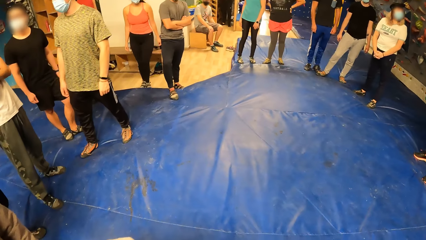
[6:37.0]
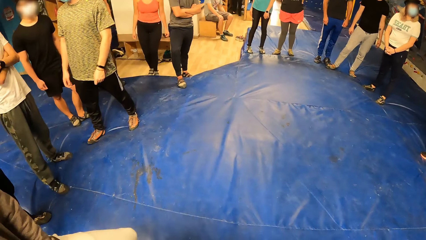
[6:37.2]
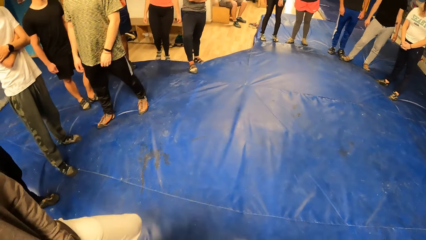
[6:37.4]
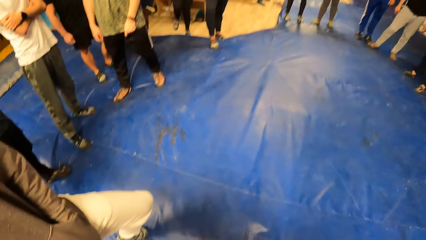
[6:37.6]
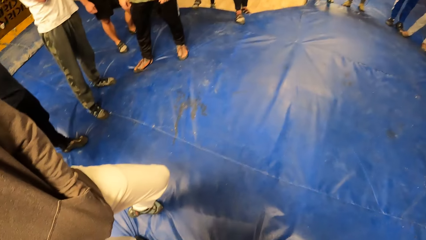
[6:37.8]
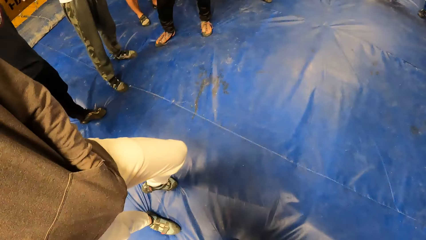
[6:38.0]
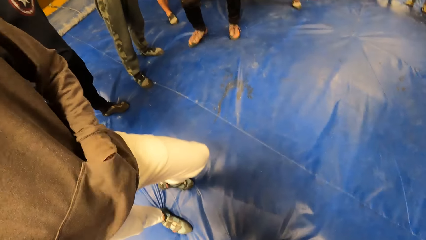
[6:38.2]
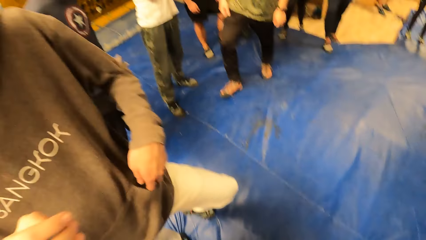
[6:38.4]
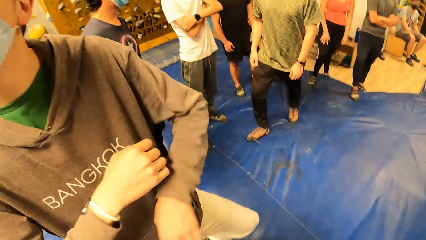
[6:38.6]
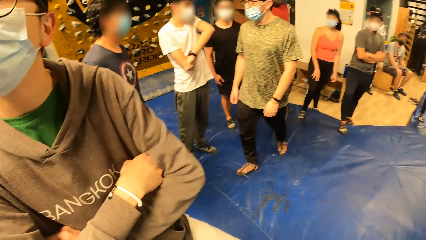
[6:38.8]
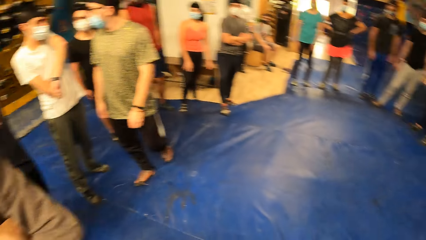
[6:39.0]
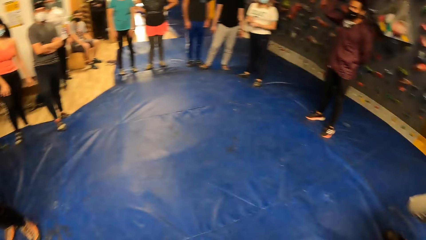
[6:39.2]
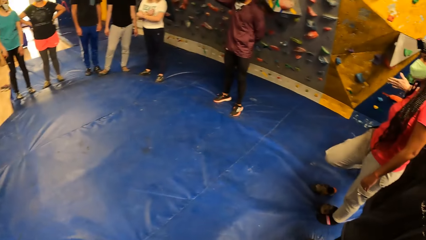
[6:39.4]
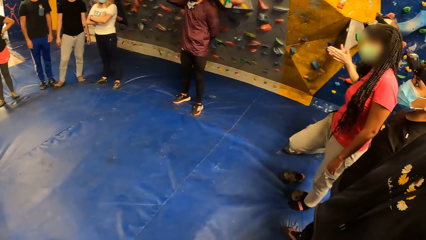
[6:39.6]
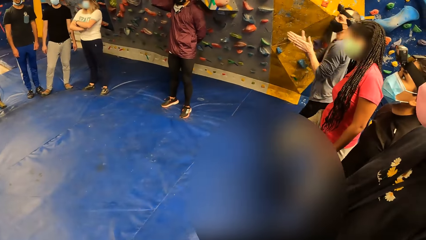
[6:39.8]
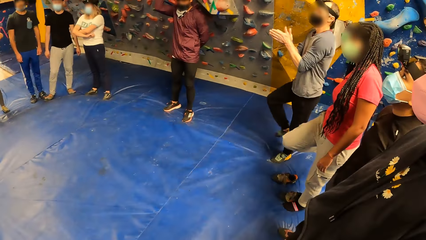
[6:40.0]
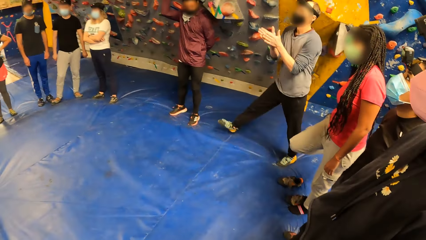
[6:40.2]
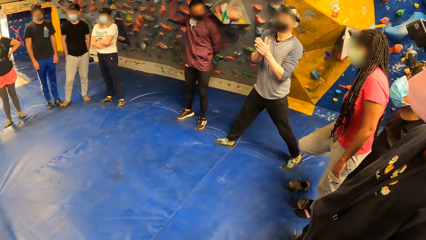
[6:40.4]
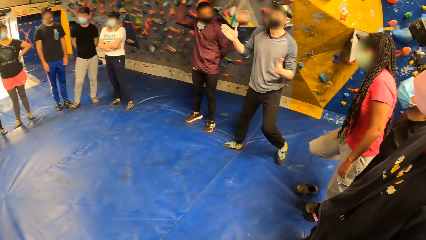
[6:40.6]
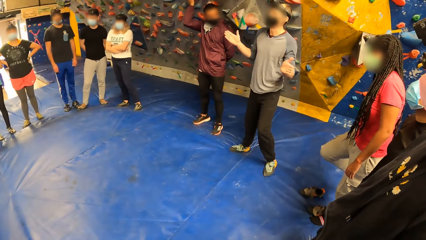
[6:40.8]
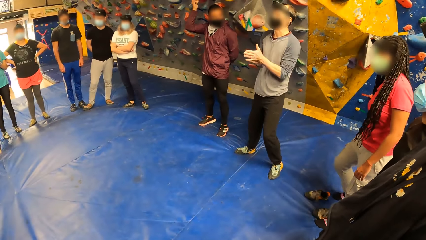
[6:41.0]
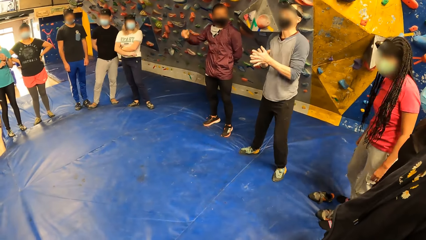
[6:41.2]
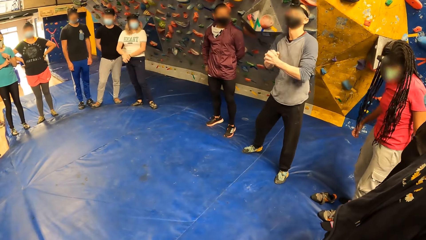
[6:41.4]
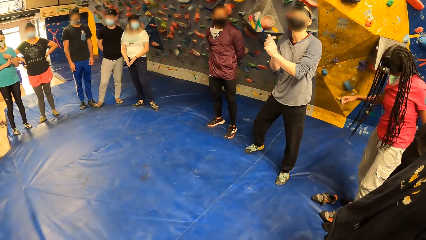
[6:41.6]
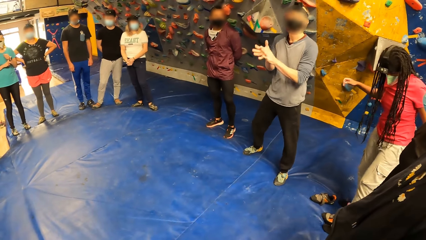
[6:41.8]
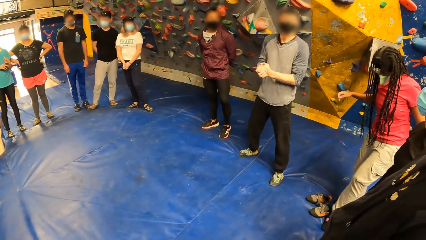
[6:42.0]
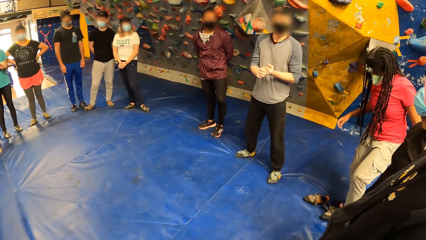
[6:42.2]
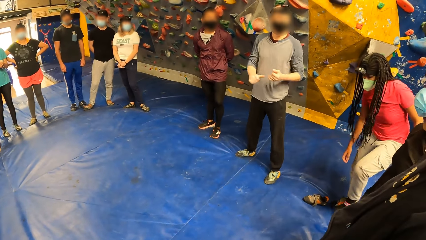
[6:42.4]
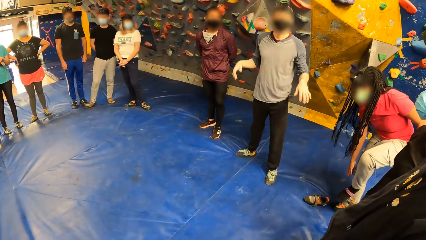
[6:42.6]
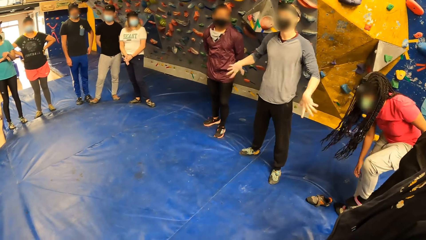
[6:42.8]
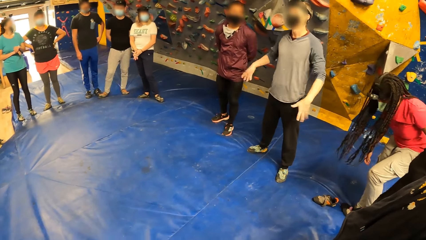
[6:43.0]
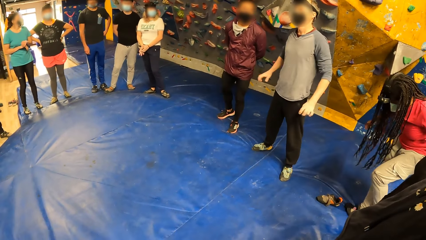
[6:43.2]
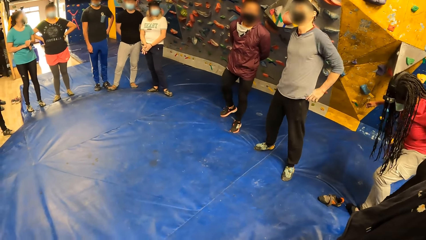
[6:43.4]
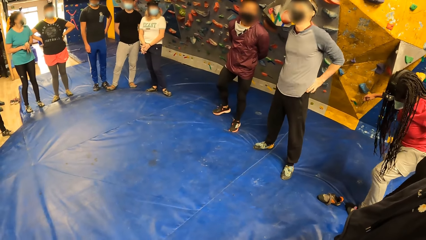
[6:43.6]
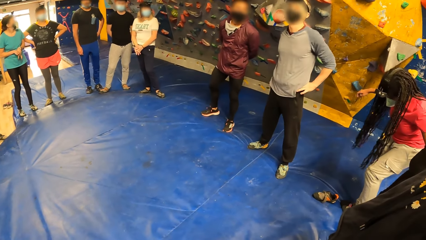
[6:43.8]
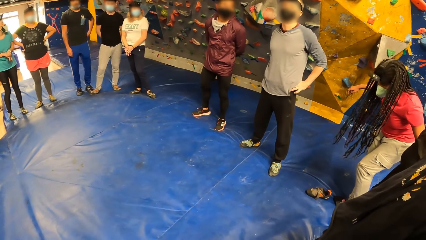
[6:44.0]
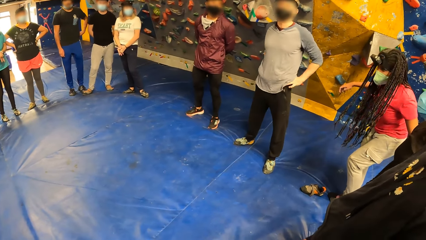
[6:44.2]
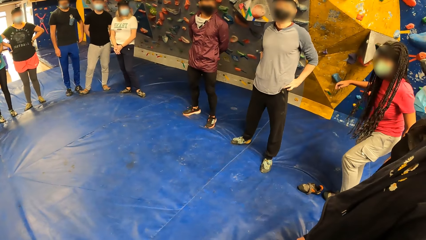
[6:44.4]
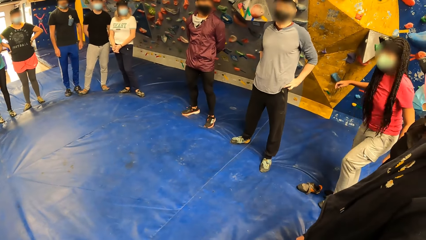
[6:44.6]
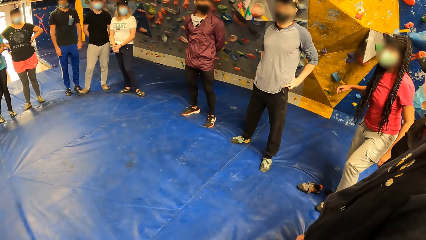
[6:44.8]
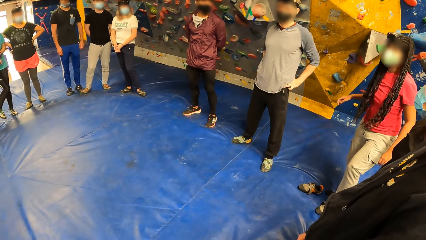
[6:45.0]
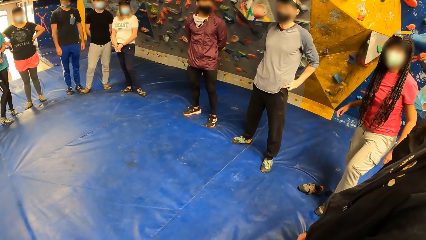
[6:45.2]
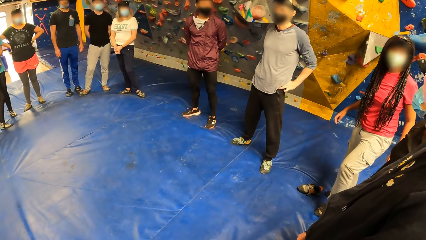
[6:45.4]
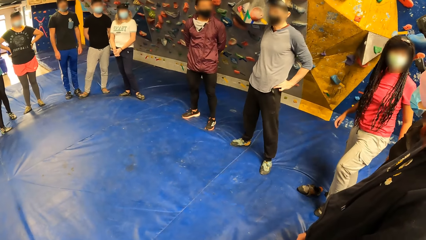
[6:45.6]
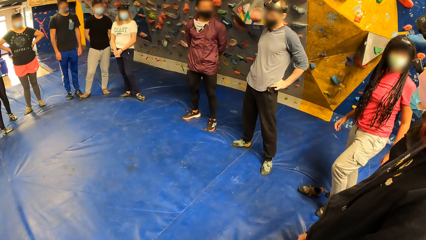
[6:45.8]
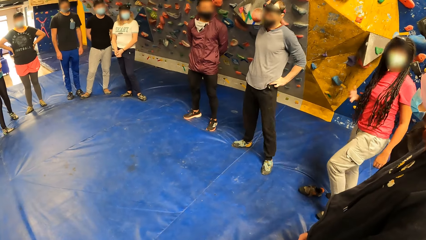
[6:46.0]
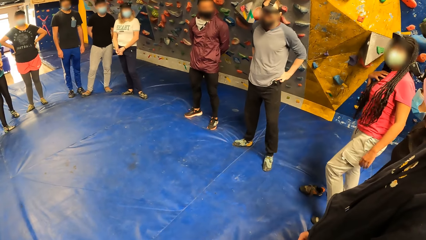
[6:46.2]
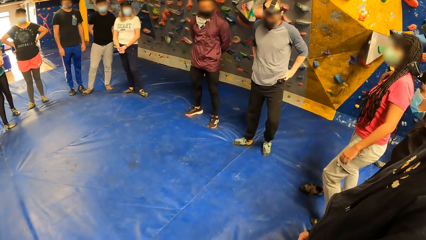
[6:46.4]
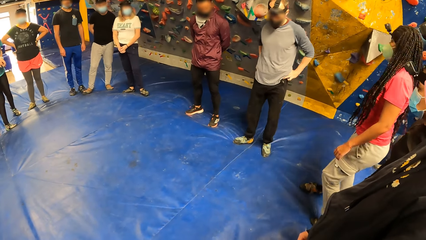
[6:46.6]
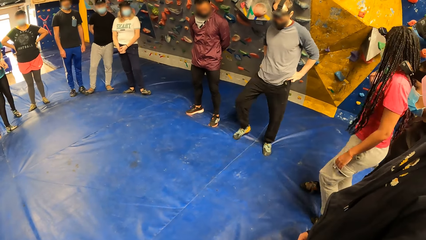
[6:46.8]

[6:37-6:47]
A man removes his hand from the pocket. Another man addresses a group of people. The other man converses.

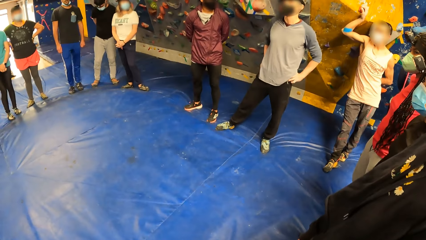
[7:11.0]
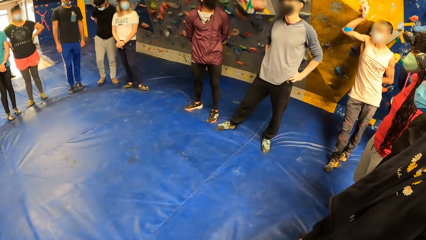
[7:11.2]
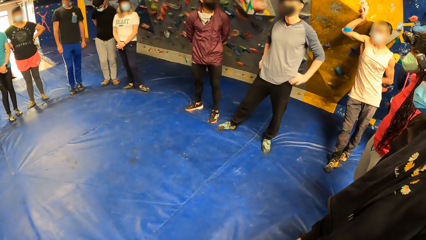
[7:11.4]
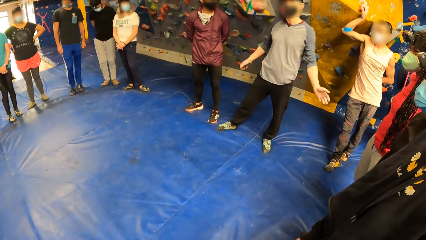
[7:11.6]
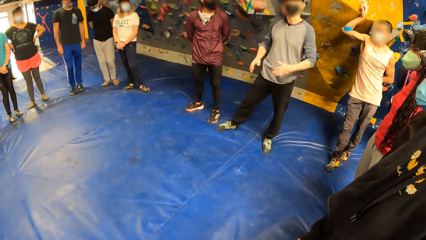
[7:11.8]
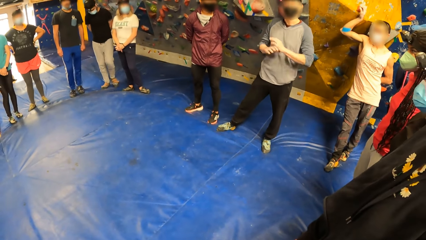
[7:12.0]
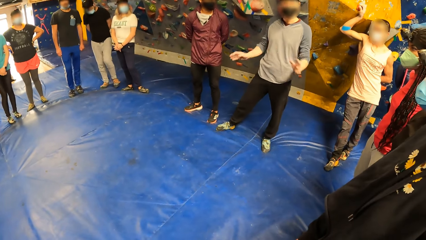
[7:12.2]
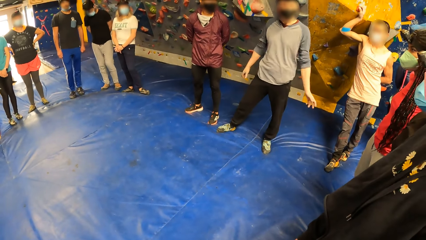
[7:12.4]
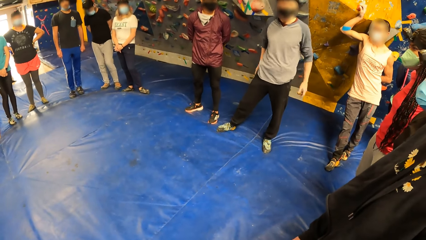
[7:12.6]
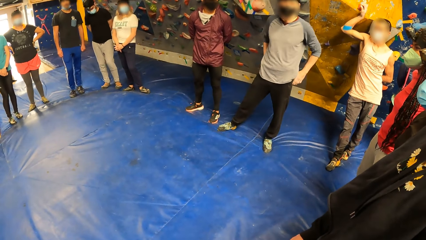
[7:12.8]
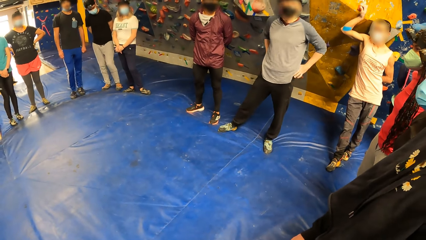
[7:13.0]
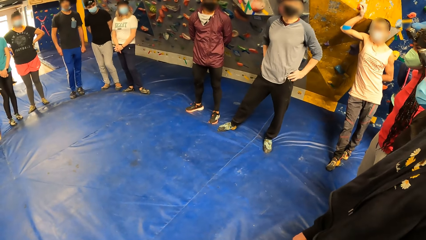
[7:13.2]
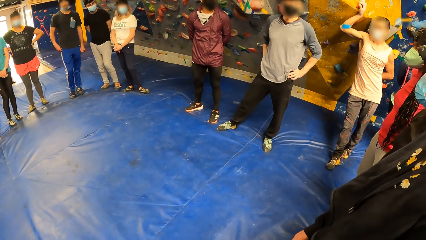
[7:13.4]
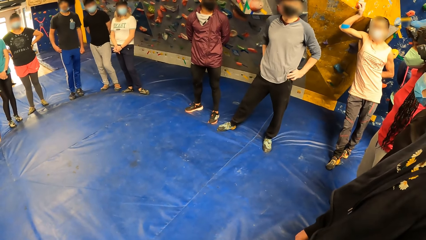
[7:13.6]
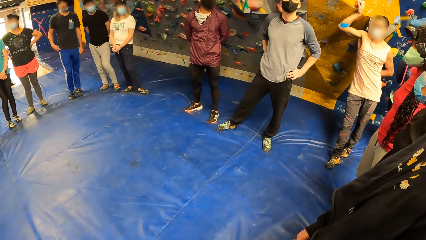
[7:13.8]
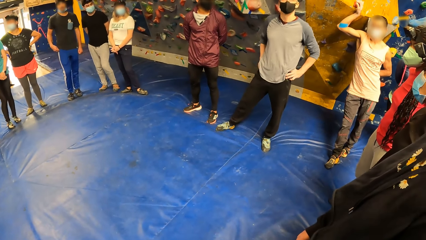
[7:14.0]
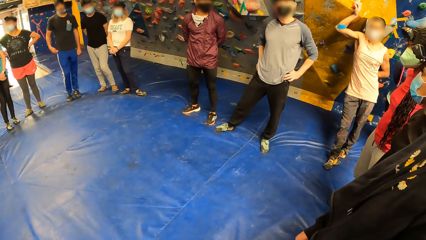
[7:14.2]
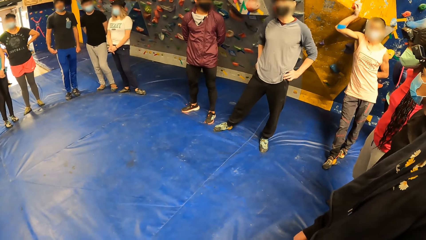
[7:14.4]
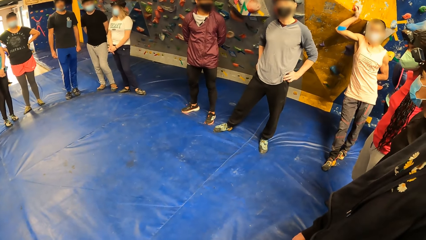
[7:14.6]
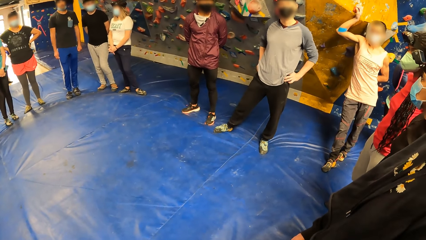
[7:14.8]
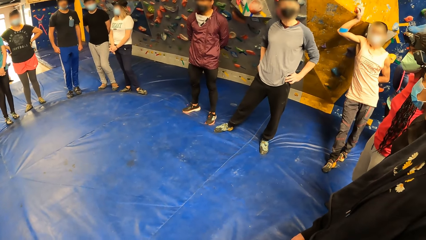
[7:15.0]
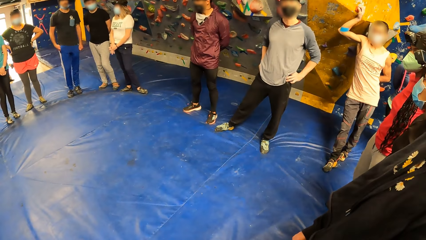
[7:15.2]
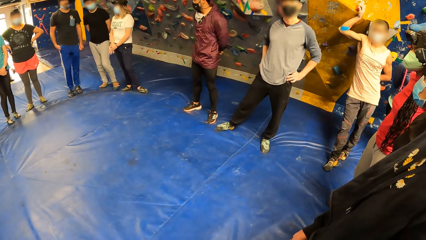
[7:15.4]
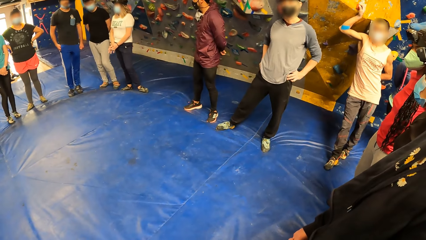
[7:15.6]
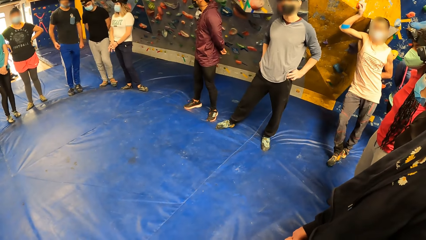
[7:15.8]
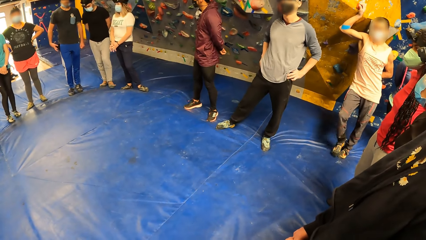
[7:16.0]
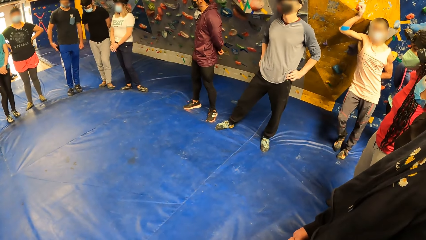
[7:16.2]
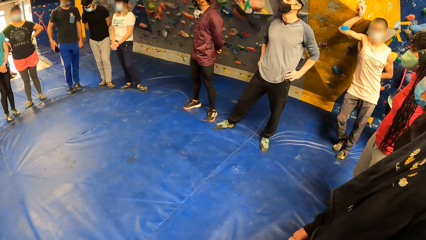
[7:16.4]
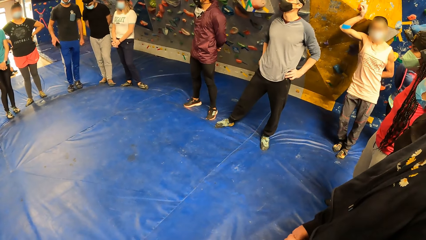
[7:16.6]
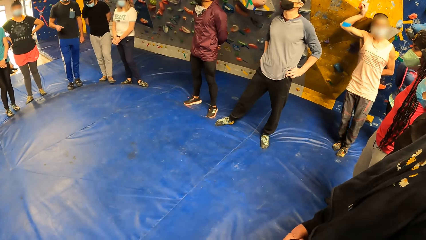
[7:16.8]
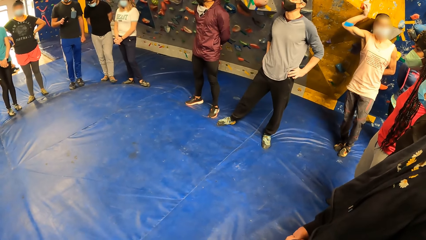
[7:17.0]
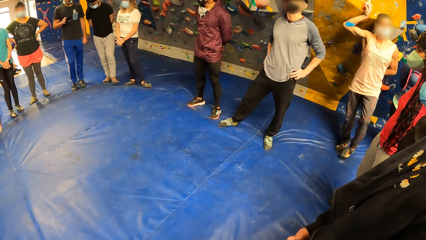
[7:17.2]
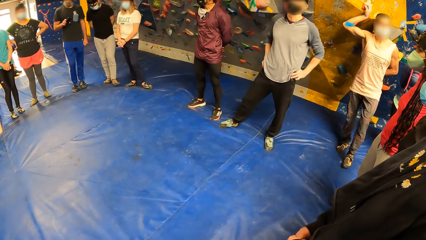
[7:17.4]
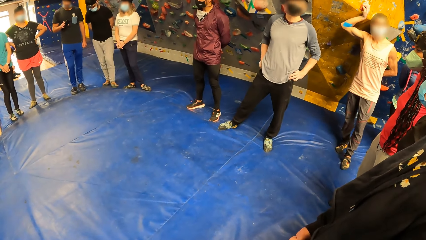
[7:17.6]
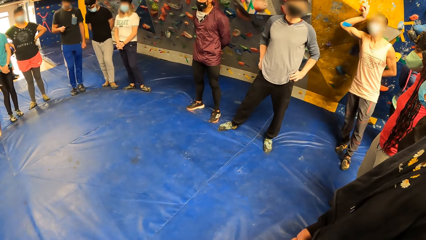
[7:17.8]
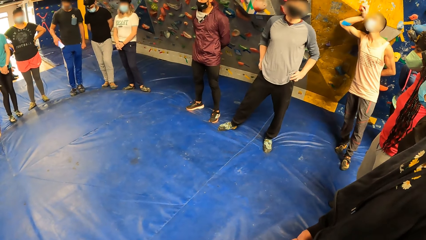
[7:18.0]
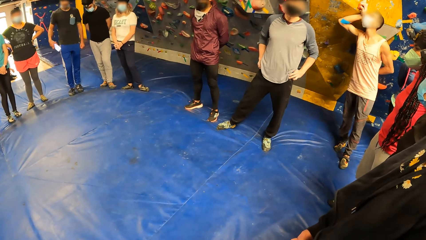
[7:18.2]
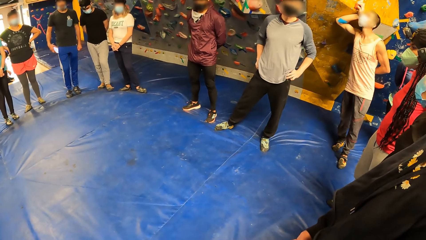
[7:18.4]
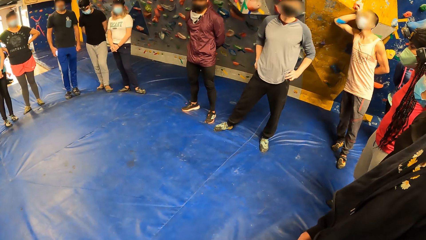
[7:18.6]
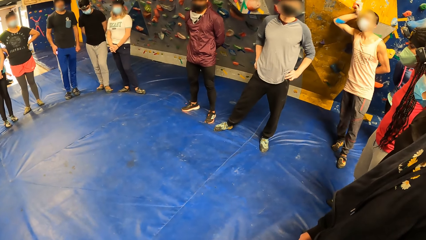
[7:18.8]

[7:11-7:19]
A man moves his hand and puts his hand on his waist.
